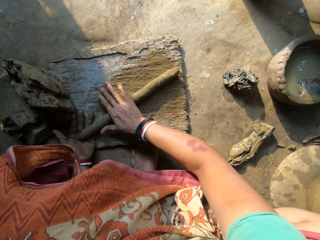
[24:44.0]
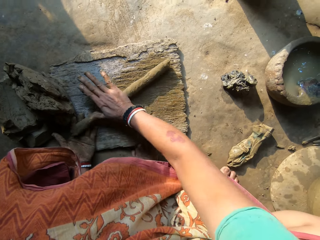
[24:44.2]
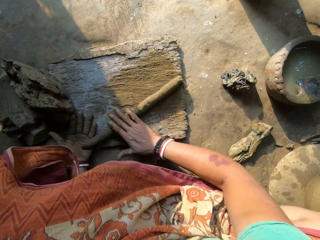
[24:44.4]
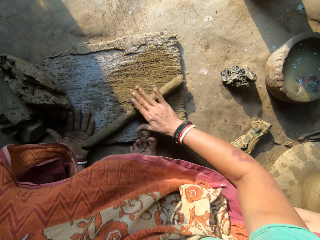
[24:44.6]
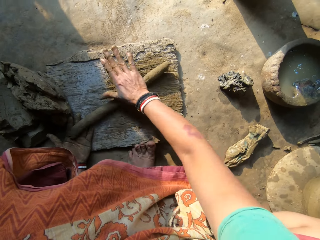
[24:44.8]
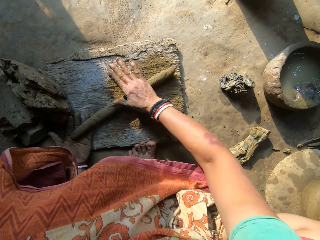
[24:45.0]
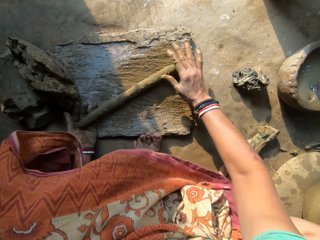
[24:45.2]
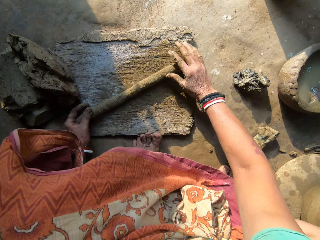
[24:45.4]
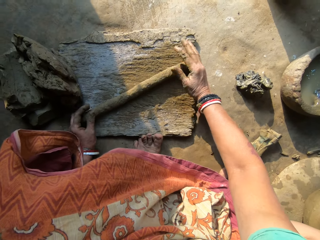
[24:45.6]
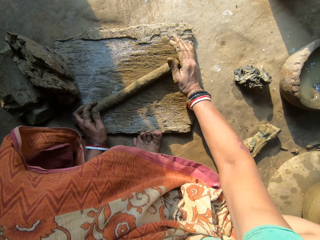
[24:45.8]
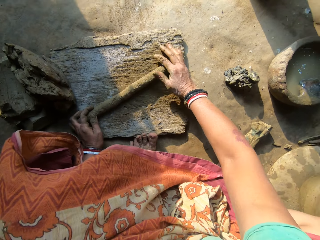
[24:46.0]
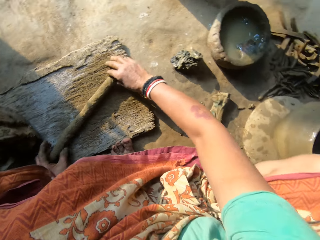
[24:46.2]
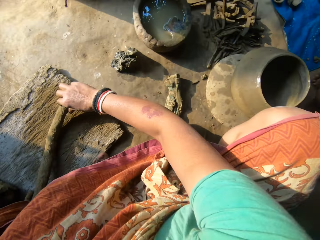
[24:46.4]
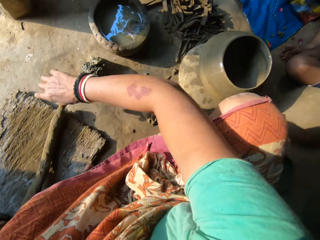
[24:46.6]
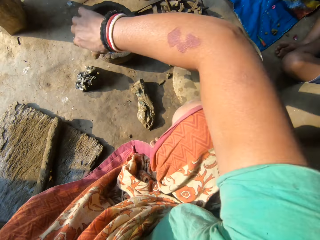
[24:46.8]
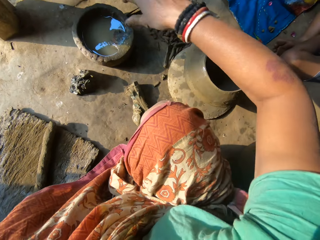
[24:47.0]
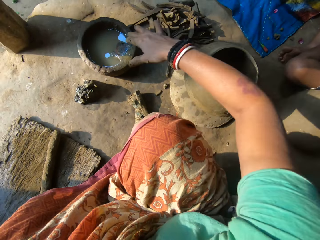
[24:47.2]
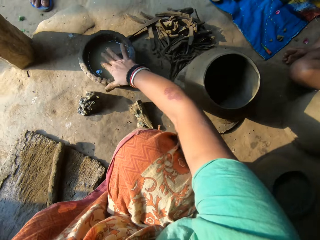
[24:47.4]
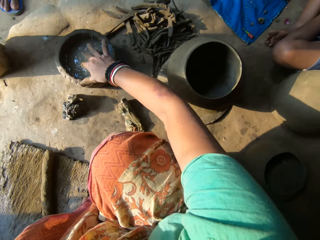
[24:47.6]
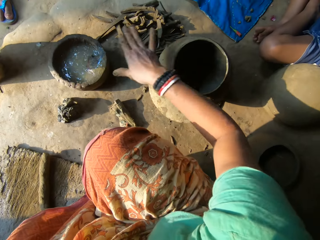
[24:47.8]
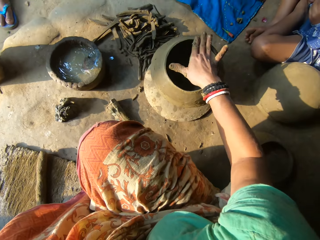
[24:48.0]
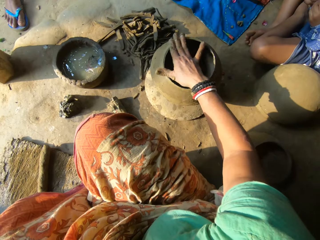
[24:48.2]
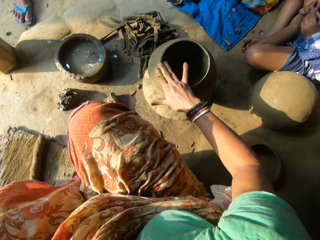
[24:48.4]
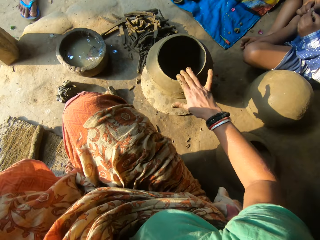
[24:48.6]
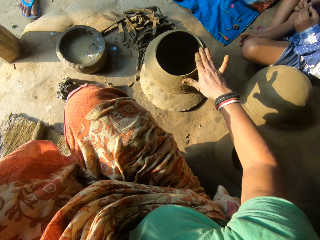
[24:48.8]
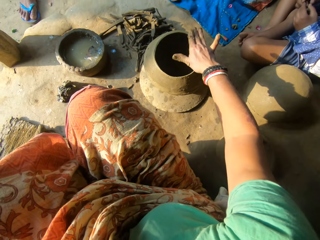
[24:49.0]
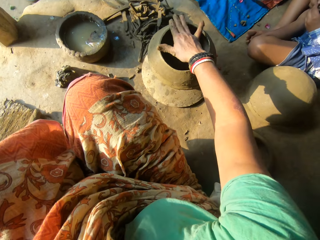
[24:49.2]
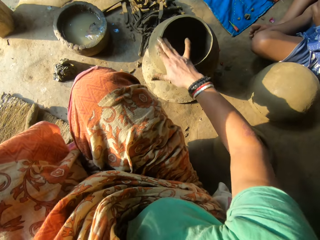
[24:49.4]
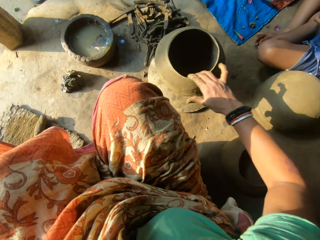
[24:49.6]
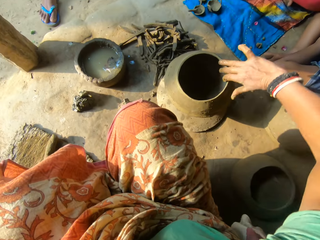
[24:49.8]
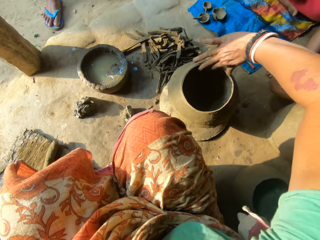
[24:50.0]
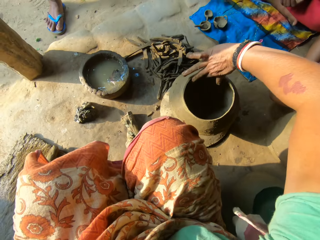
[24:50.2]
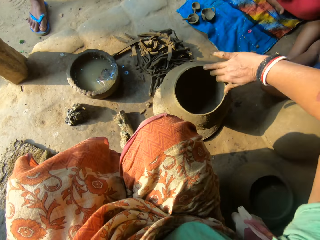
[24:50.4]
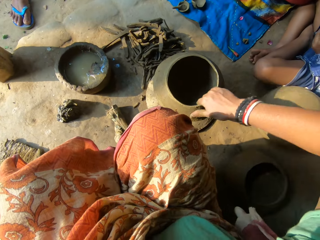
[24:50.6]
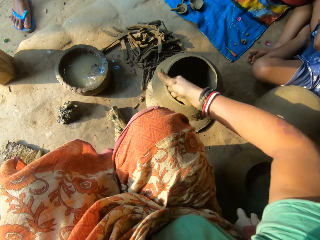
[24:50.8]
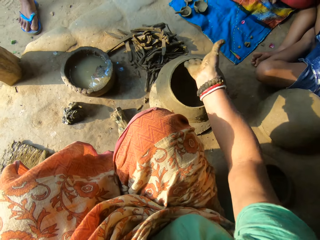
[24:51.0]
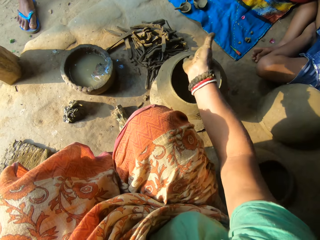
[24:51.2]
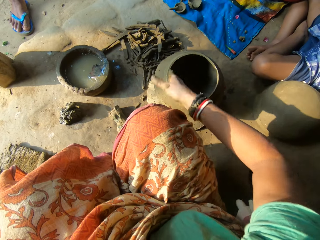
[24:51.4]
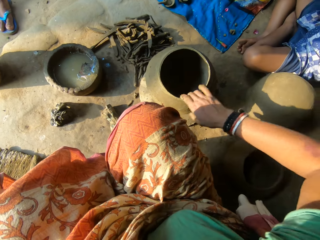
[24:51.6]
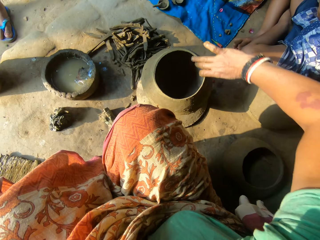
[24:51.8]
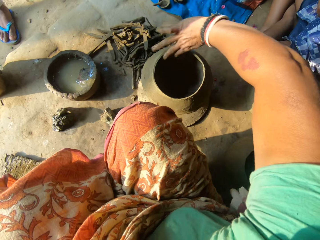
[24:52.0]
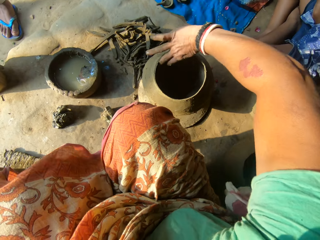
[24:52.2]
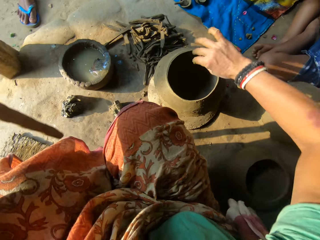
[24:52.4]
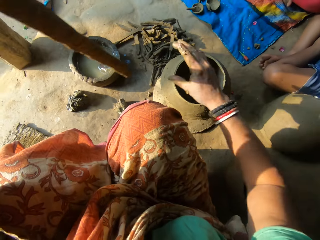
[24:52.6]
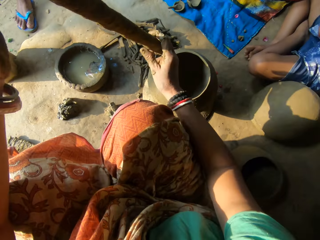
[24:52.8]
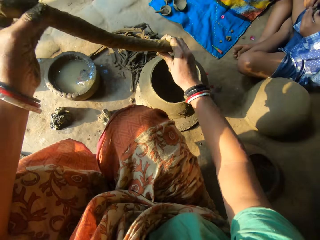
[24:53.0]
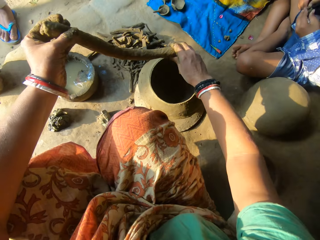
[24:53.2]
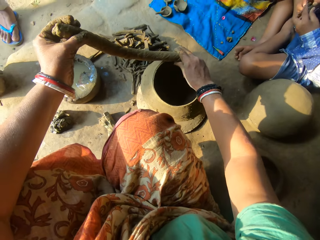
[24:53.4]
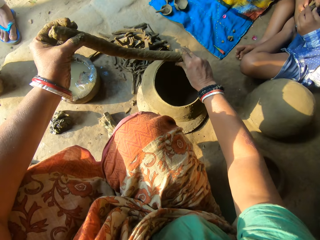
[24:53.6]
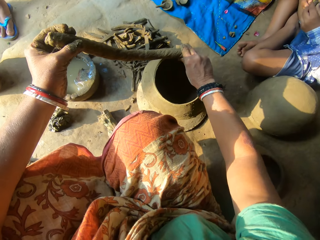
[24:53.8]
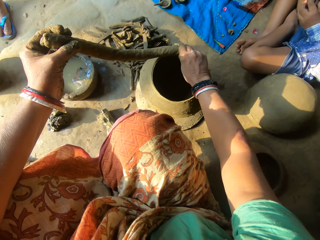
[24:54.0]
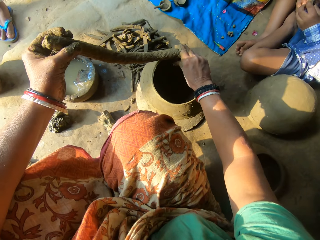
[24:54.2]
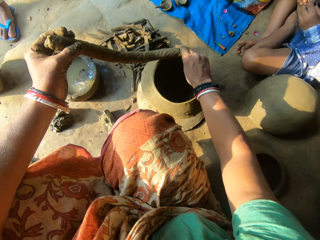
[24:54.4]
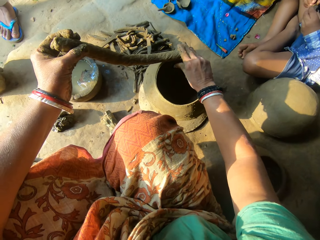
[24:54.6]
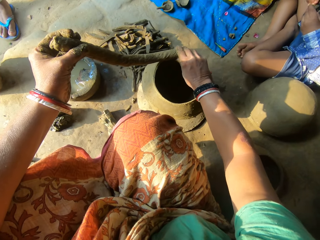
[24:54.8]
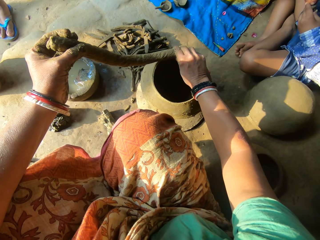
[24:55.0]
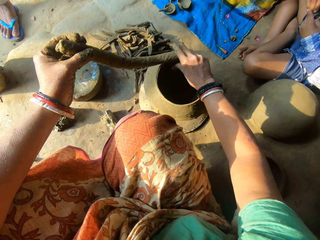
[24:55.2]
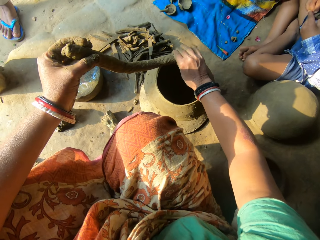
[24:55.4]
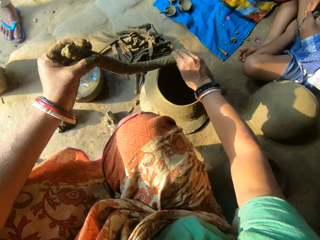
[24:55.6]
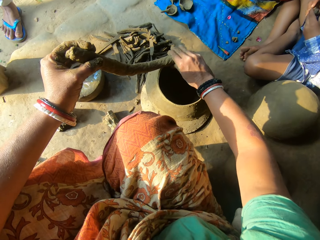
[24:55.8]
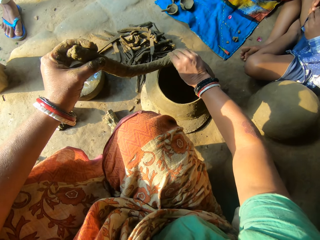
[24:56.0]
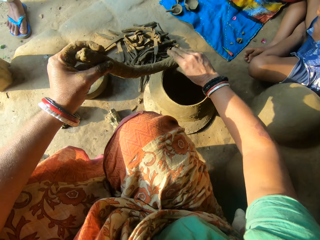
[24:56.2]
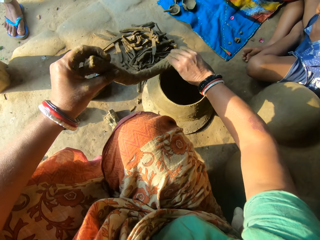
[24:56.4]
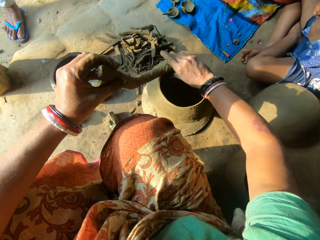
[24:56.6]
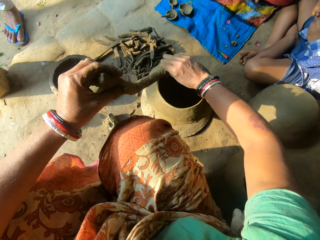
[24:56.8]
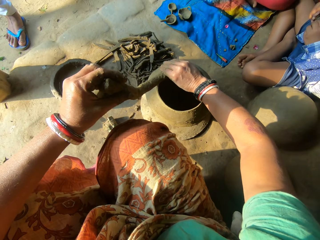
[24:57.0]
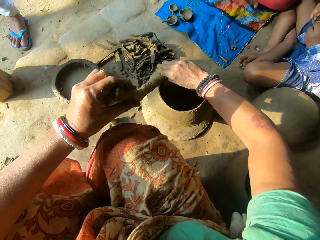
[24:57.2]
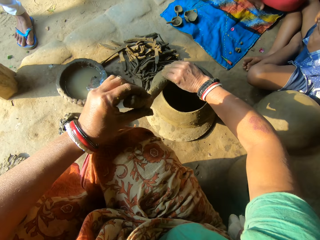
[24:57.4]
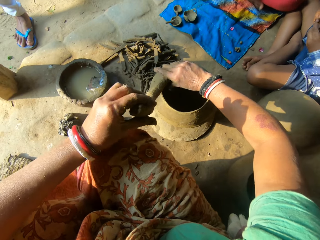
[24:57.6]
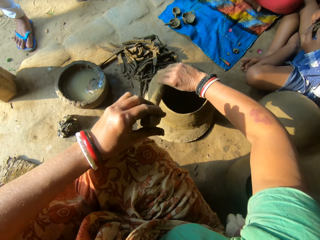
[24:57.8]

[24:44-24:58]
The camera wearer squeezes the clay. She unhands the clay. She holds the clay with both hands. She turns around. She dips her right hand in the water. She applies the water on the clay pot. She cleans the edge of the ceramic clay with her right hand. A boy moulds clay. The camera wearer lifts the clay on the floor with her left hand. She holds the clay with both hands. She places the clay on the edge of the ceramic clay with both hands. She sticks the clay on the clay pot.

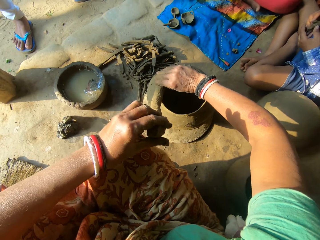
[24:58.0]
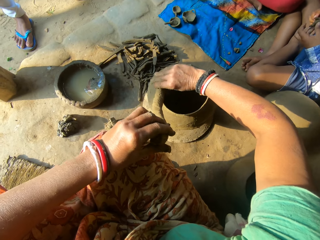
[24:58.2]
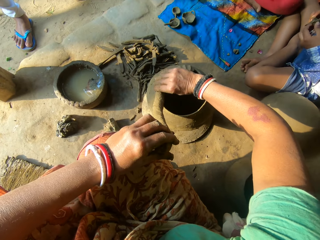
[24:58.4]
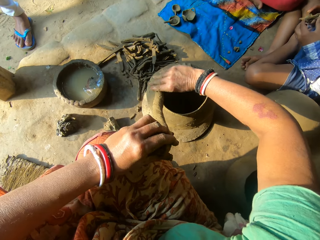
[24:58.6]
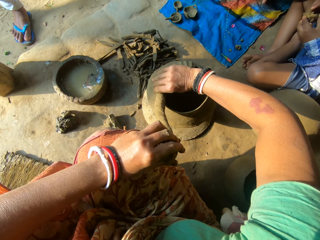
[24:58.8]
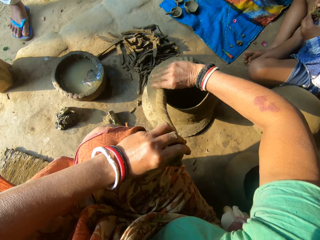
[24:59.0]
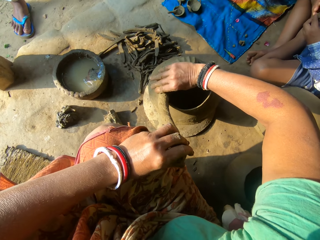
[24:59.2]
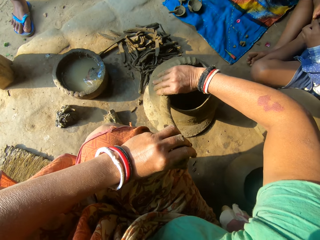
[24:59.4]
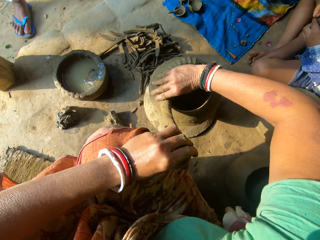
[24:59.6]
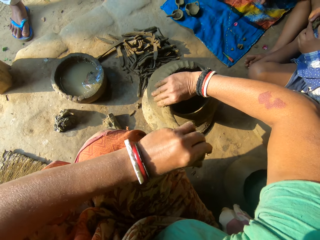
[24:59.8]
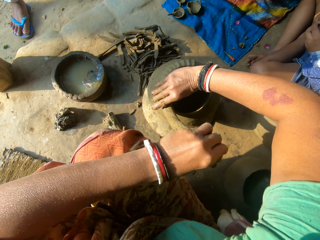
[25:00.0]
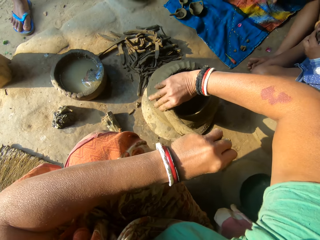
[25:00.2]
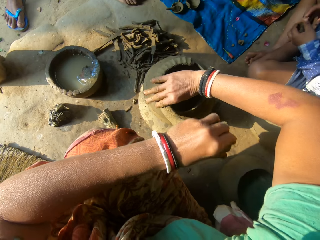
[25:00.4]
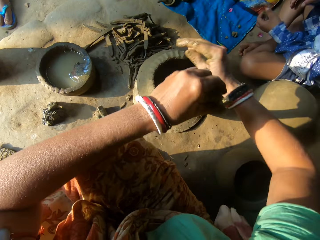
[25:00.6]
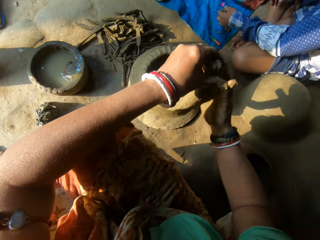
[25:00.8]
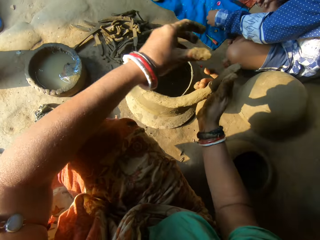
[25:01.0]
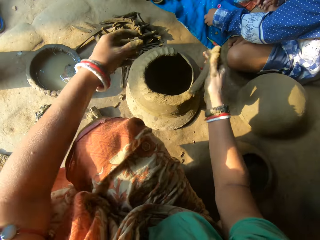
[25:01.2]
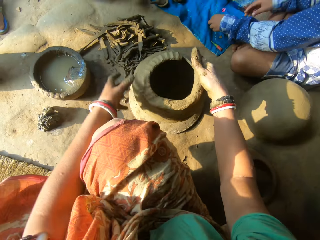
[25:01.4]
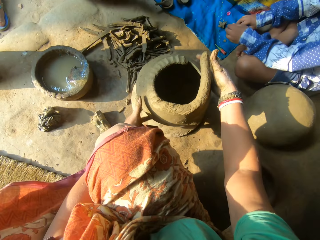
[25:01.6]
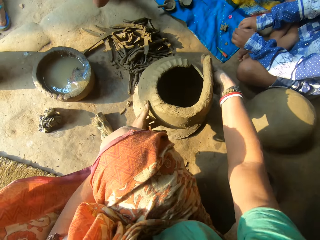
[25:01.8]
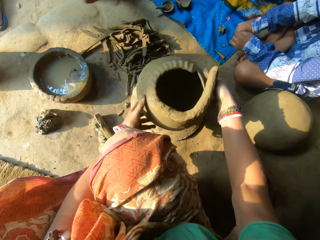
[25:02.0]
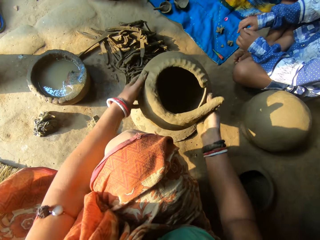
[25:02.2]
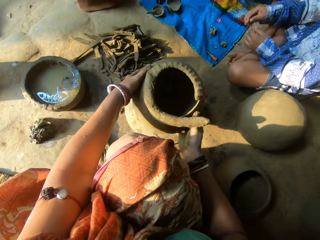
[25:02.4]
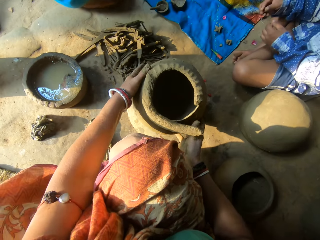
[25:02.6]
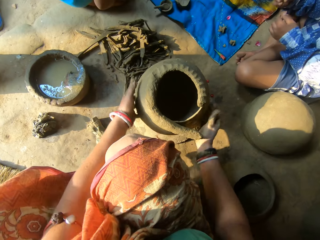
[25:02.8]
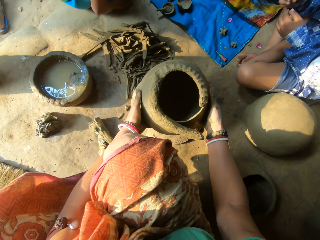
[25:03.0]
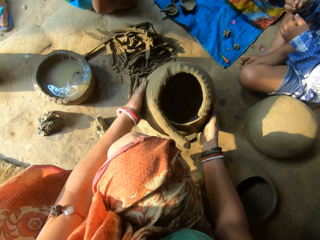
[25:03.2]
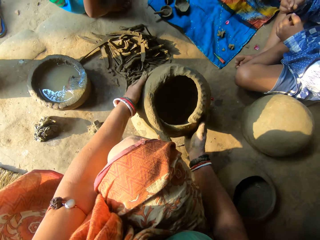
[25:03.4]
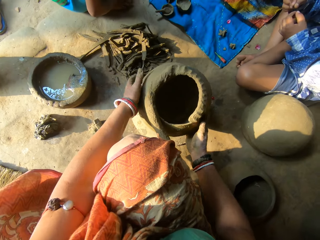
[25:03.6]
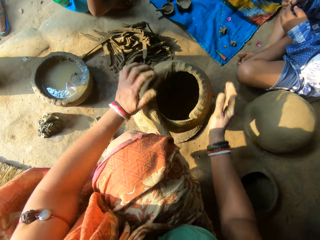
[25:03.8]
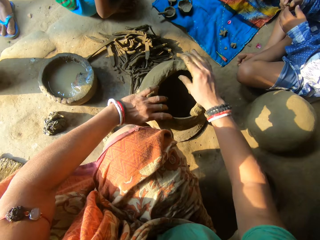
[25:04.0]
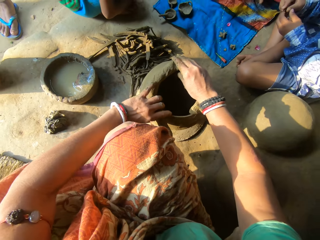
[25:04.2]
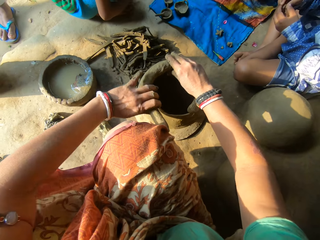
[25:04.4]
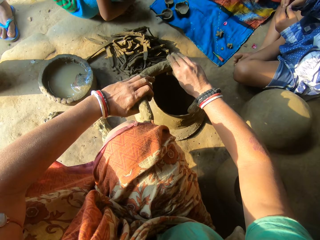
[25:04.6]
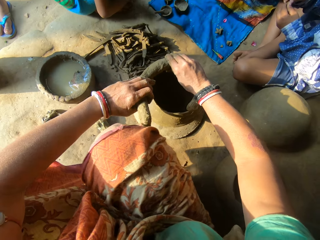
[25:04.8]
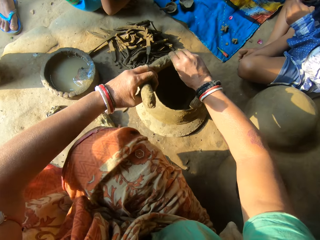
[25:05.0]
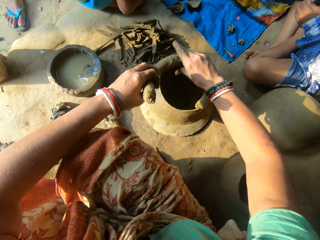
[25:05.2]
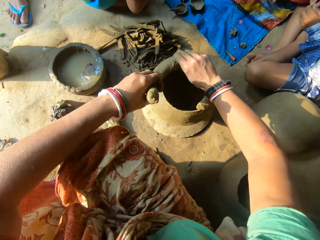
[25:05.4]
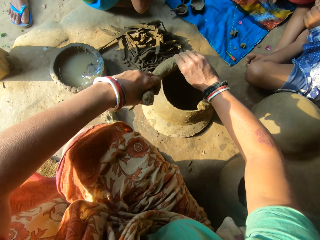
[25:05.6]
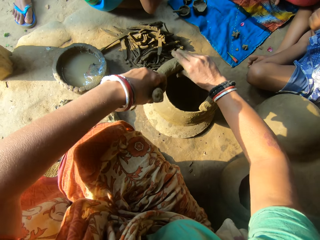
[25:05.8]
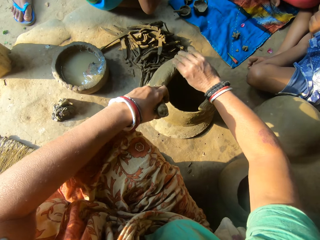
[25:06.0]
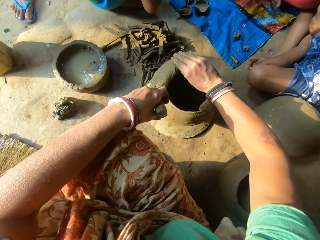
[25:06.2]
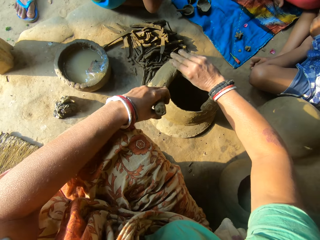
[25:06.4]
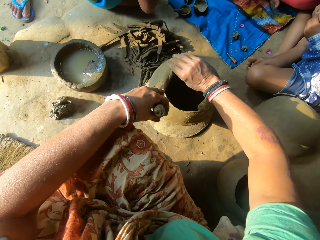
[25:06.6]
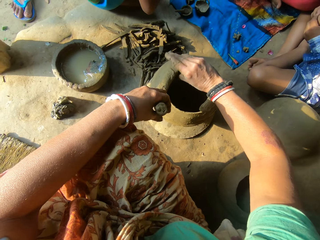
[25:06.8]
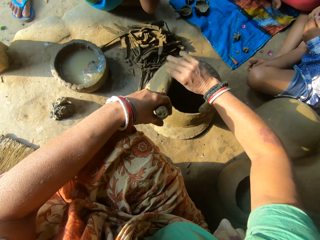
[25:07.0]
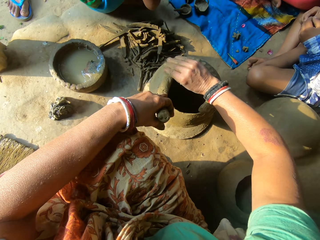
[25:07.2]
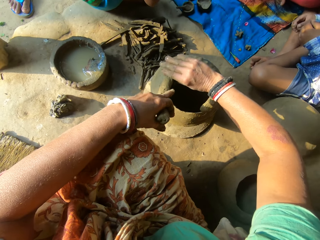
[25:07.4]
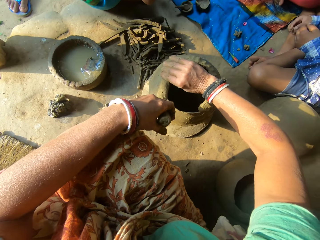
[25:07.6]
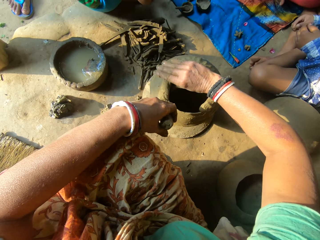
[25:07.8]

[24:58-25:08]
A boy places clay on the floor. The camera wearer passes the clay to the right hand. They unhand the clay. The boy picks clay. The camera wearer rotates the ceramic clay with both hands. A person squats on the floor. The camera wearer holds the clay. They stick the clay on the clay pot. The boy moulds the clay. The camera wearer places the clay on the edge of the ceramic clay with both hands.
